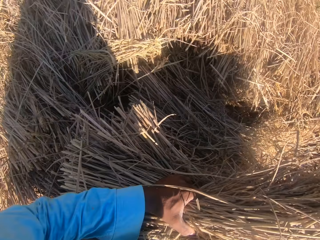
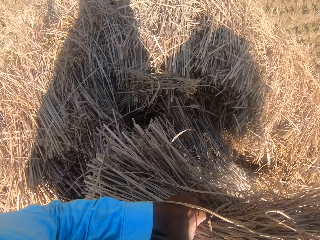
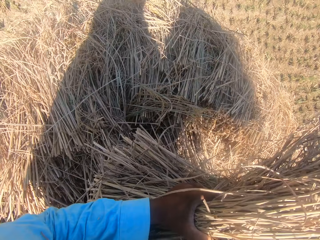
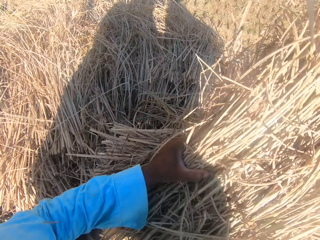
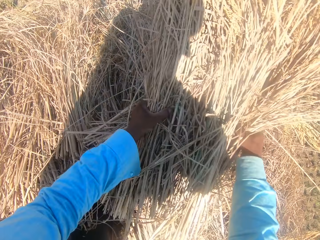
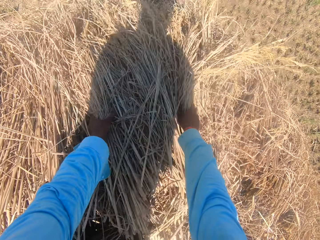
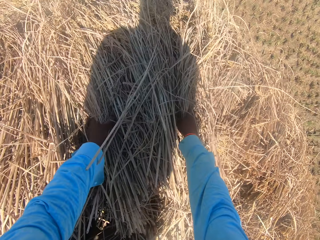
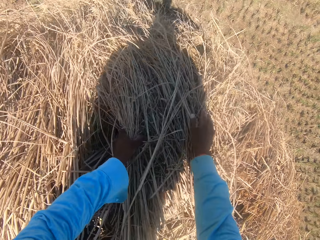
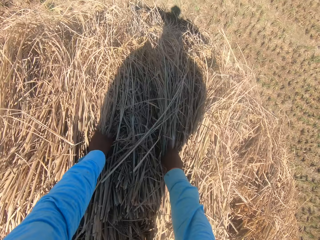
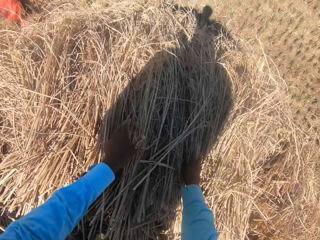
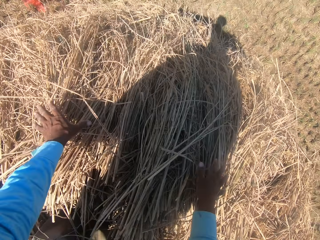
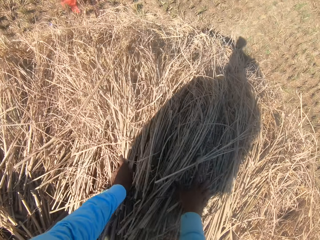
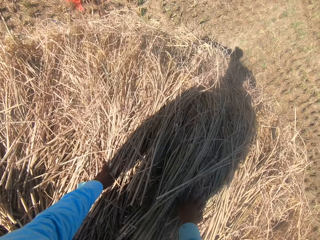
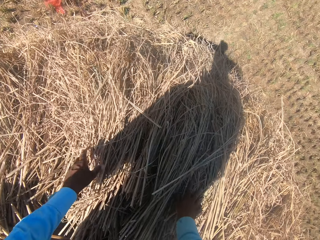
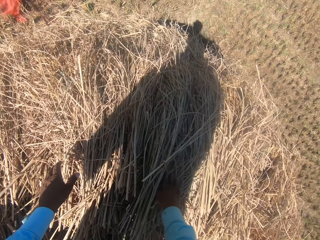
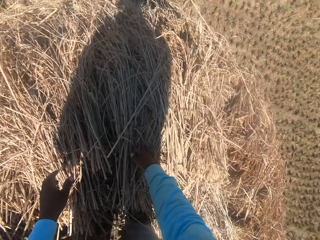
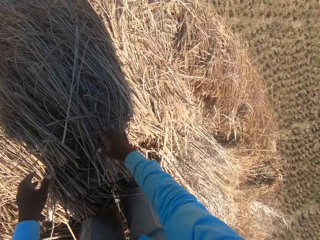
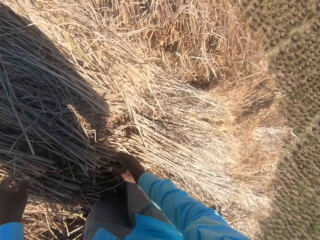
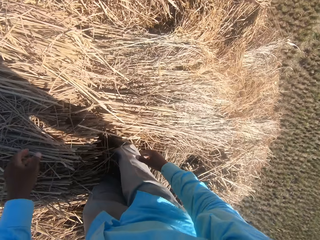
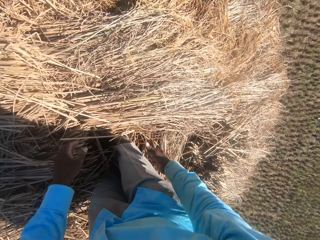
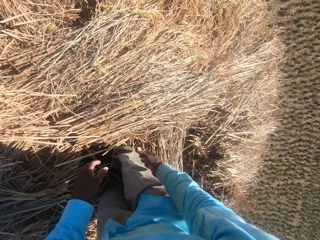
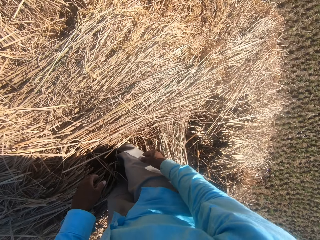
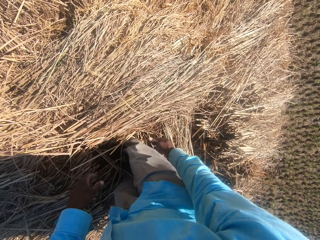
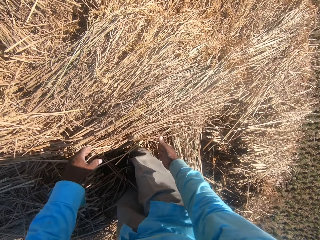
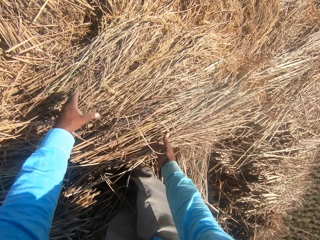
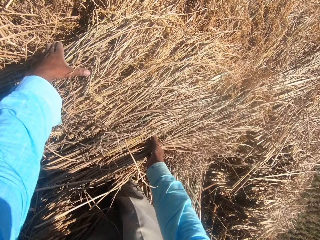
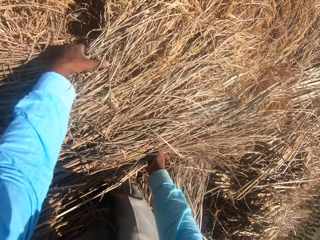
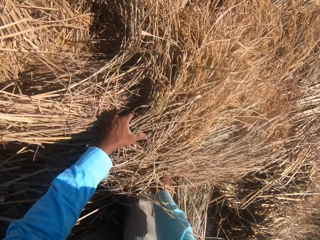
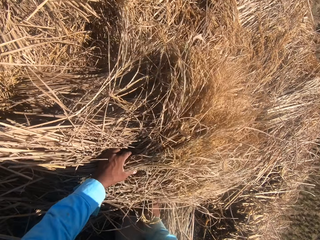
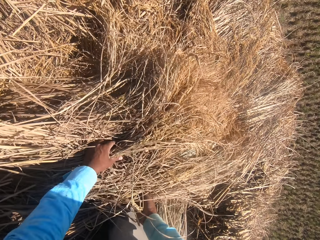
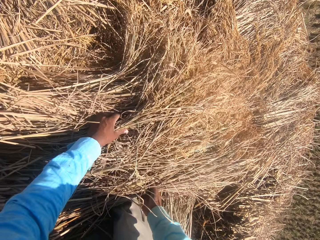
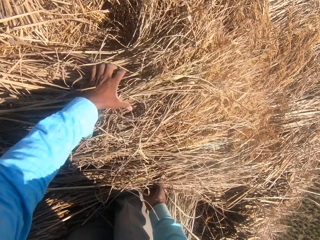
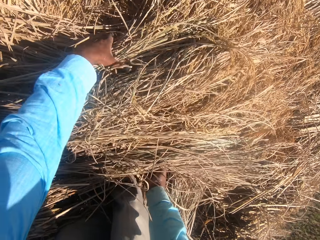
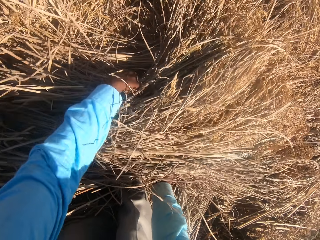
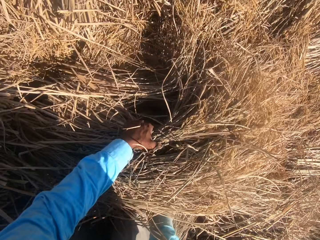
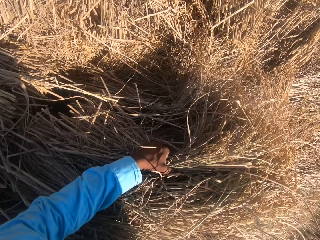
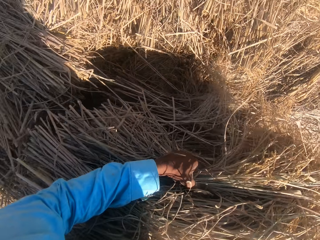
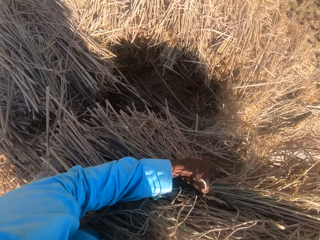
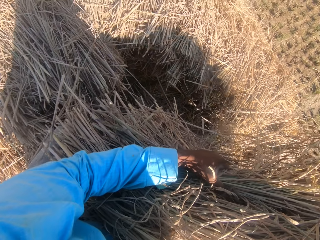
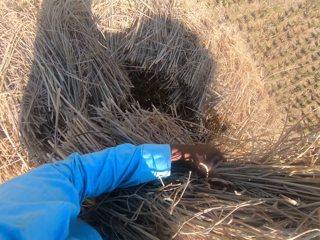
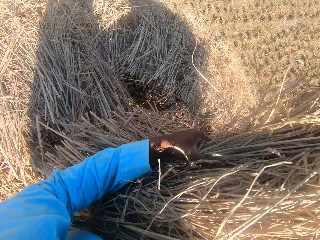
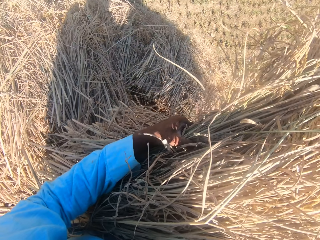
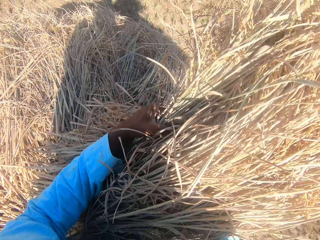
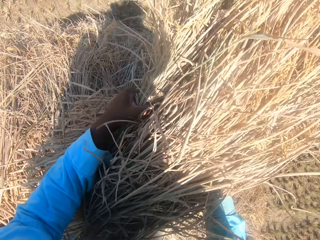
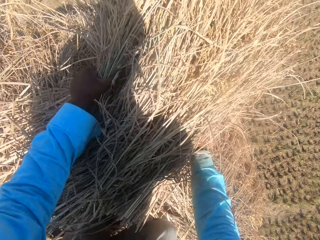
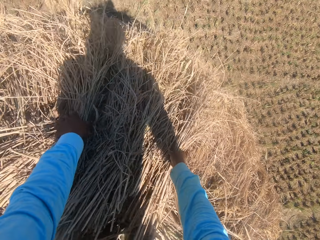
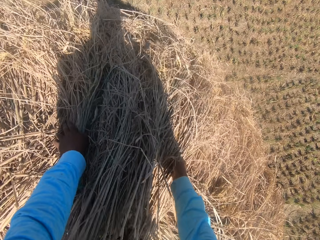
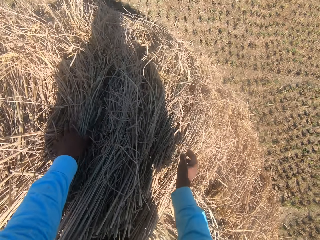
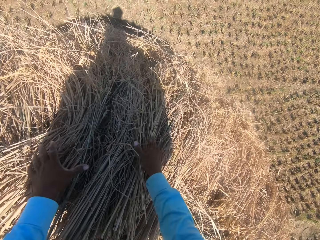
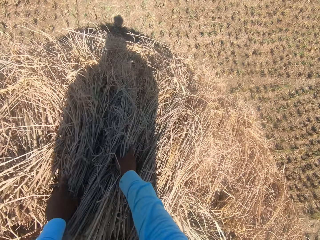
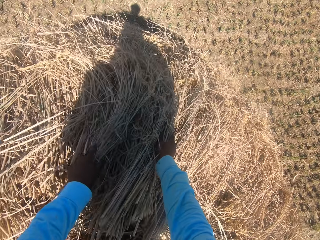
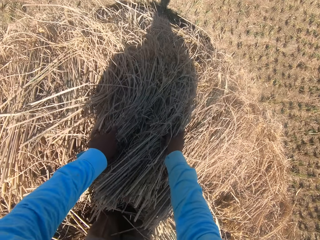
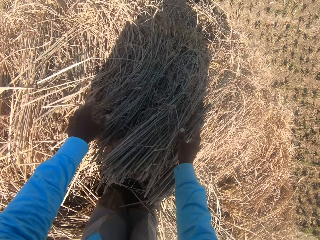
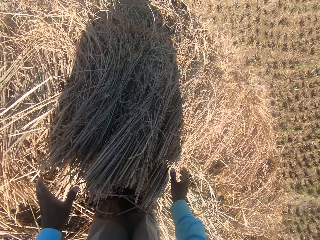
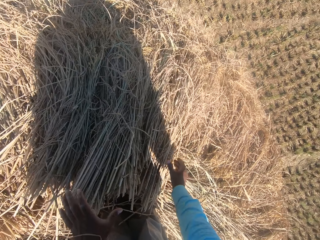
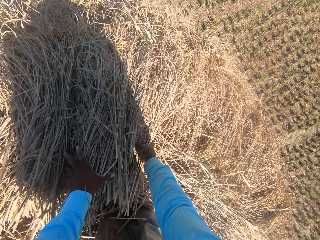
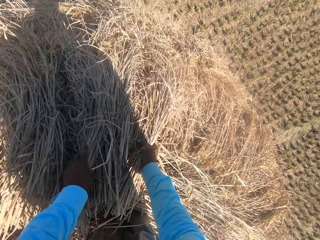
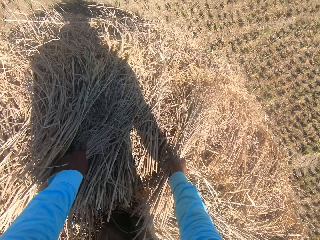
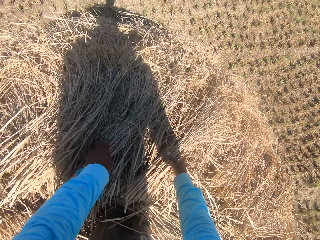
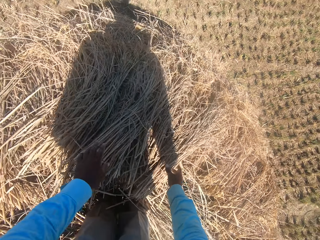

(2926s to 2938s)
The camera wearer puts the grass straws on the tuft. He spreads the grass straws with his hands. He pulls his hands off the grass straws. He picks grass straws with both hands. He puts the grass straws on the tuft. He spreads the grass straws with his hands.

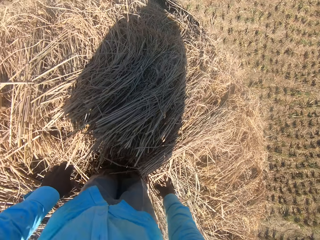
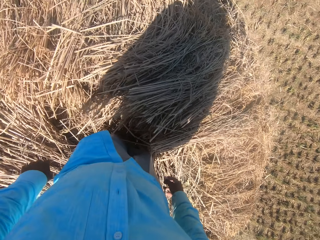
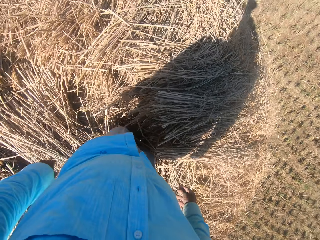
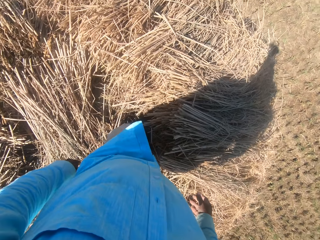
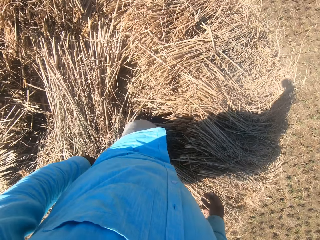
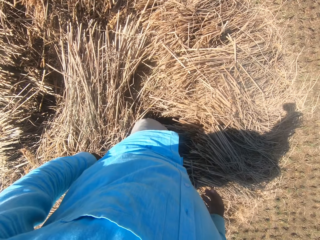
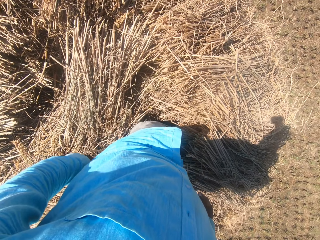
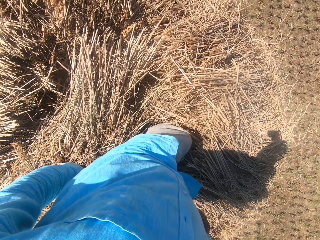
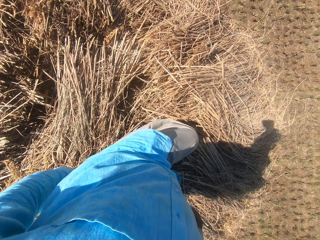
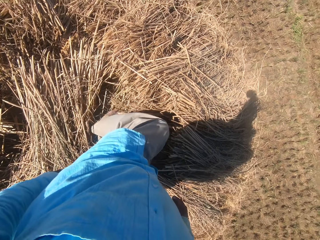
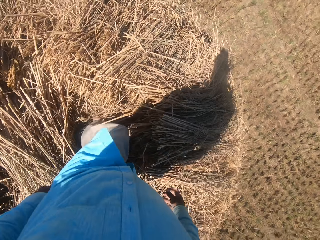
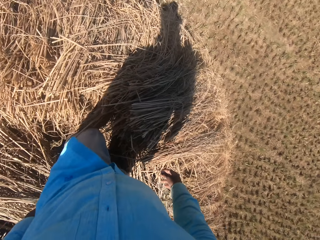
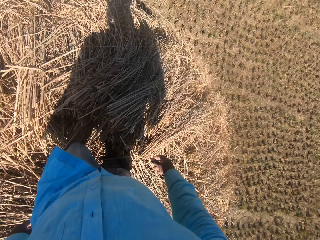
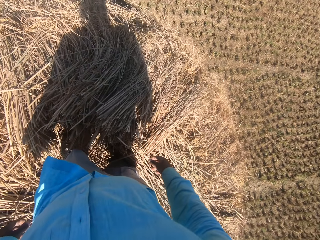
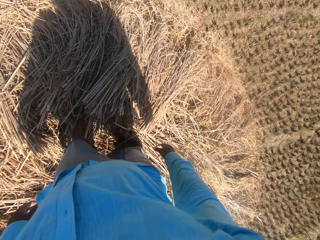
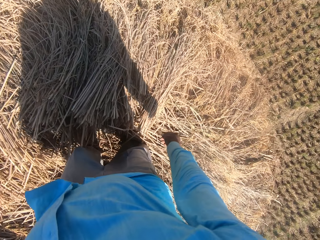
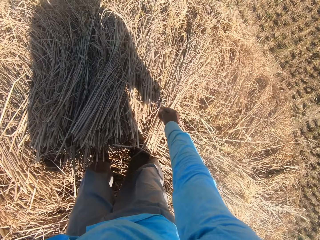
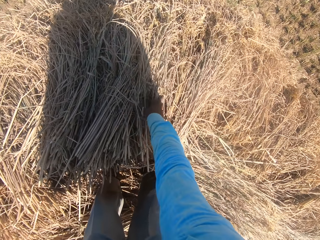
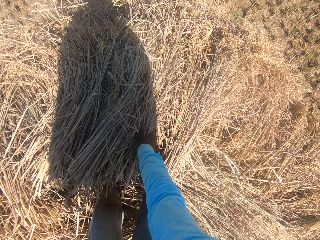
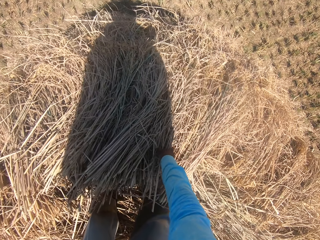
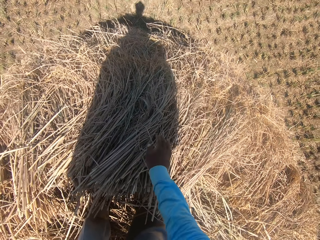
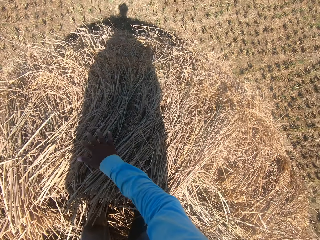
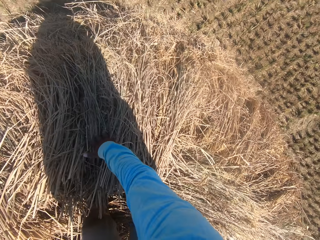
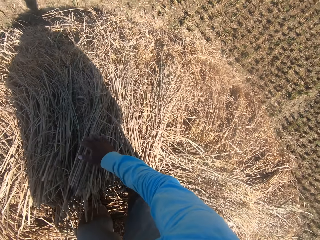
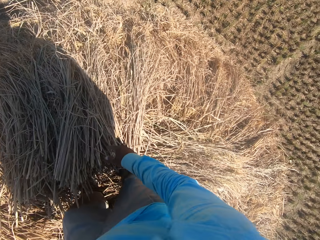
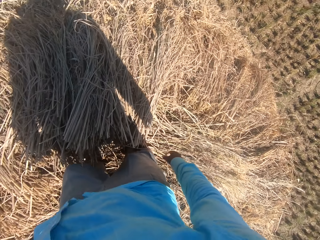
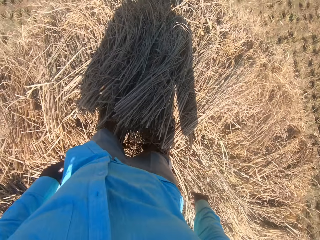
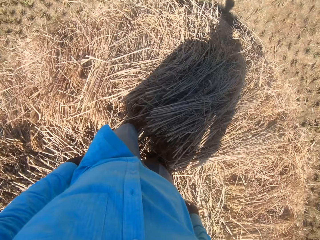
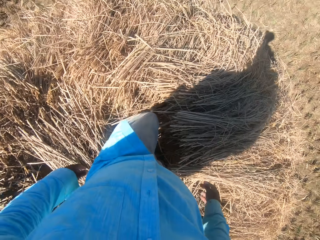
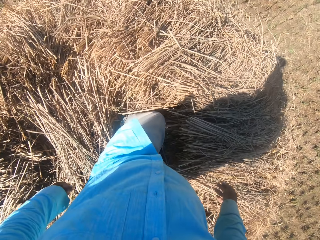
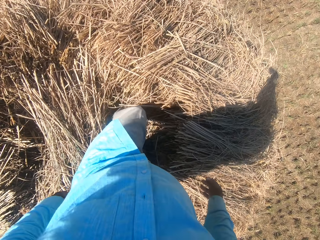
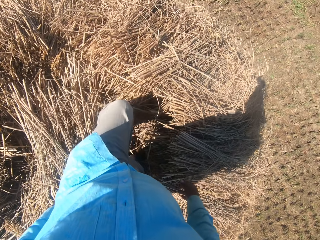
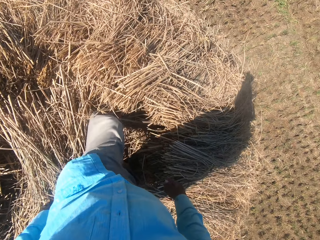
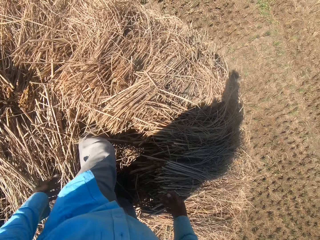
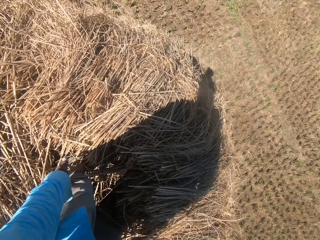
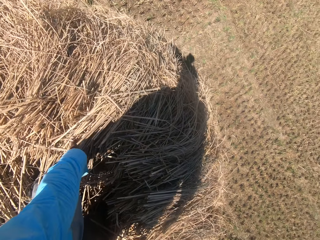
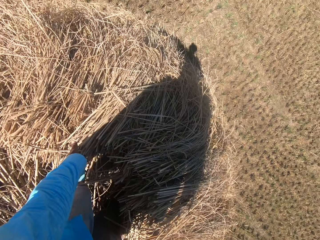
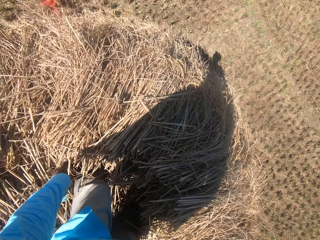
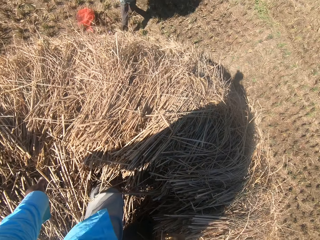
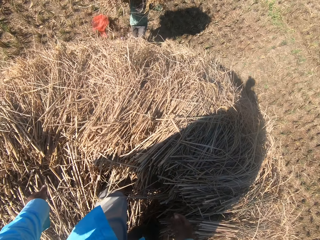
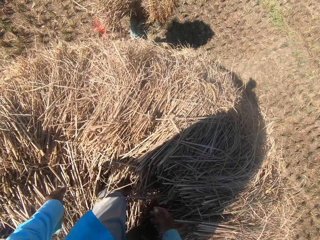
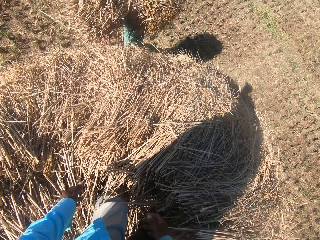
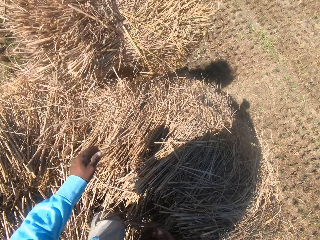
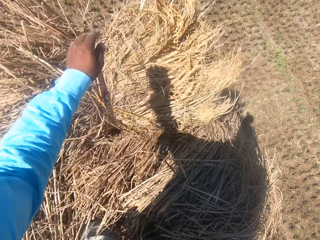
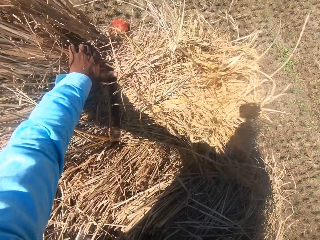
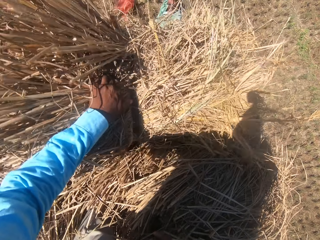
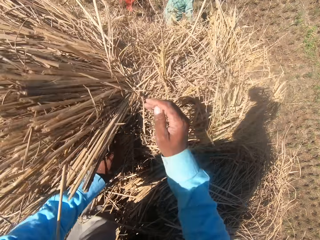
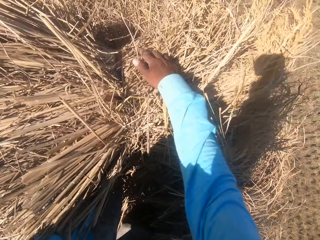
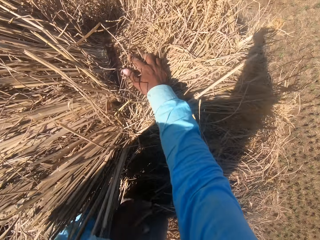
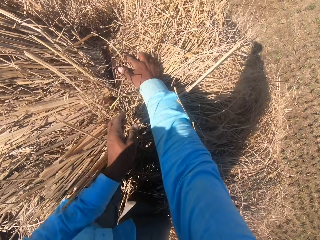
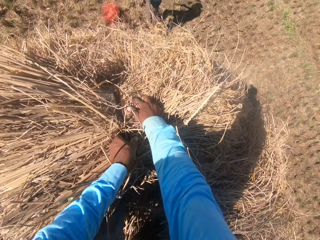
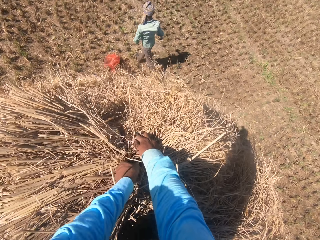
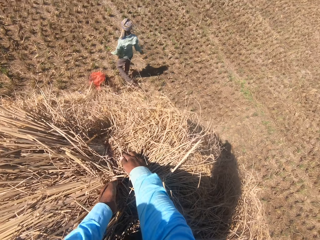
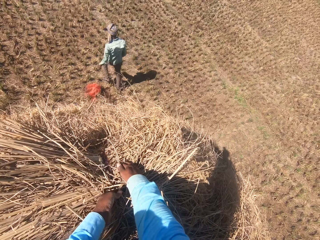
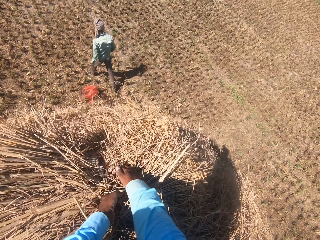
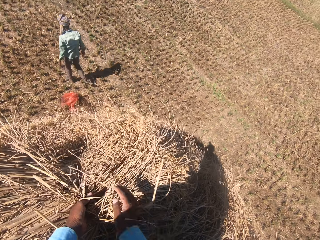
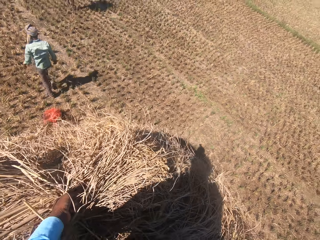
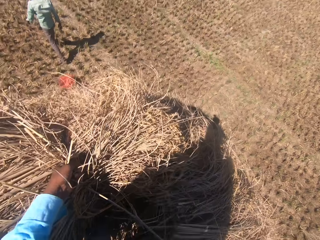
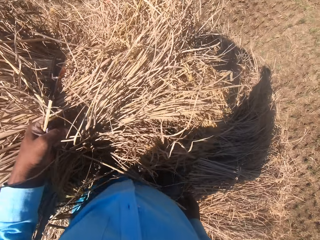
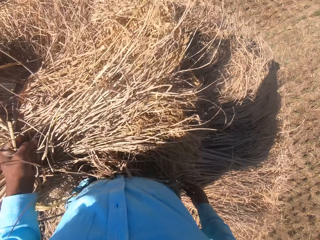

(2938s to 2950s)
The camera wearer glances around the heap briefly. He pulls his hands off the grass straws. He steps on the grass straws. He continues to arrange the stack of dried grass straws on the heap. He spreads the grass straws with his hands. He glances around the heap briefly. He stands on the grass straws. He steps on the grass straws. He adjusts the dried grass straws and converses with a man. He spreads the grass straws with his hands. Another man walks toward the camera wearer. The other man carries another stack of dried grass straws on his head. The other man throws the stack of dried grass straws towards the camera wearer on the tuft. The camera wearer collects the stack from the other man. The other man walks away from the camera wearer. The camera wearer sets the stack of dried grass straws on the heap. He pulls the grass straws string with his hand. He unties the grass straws string. The other man walks on the farm. The camera wearer lifts the grass straws.
